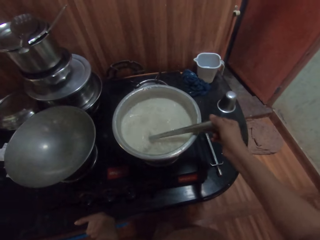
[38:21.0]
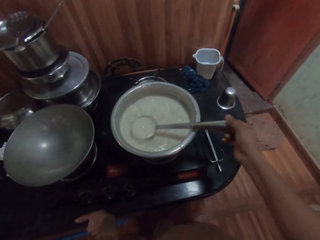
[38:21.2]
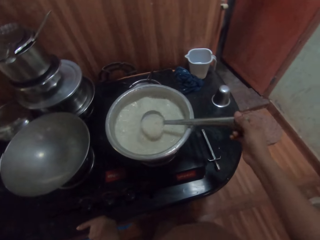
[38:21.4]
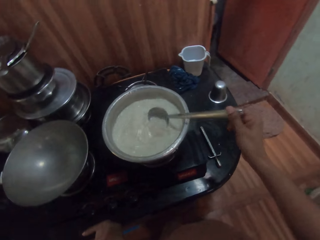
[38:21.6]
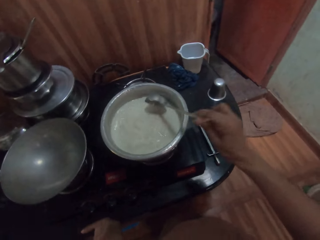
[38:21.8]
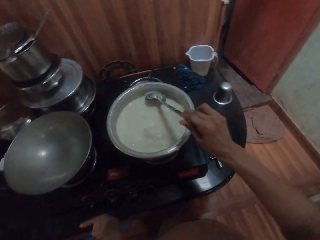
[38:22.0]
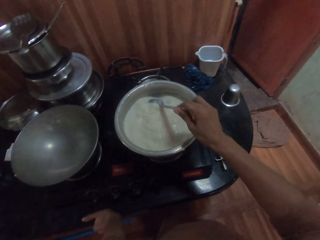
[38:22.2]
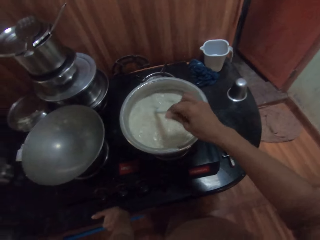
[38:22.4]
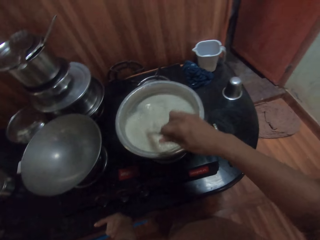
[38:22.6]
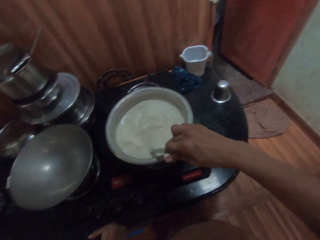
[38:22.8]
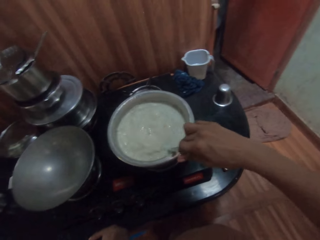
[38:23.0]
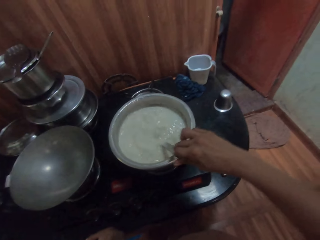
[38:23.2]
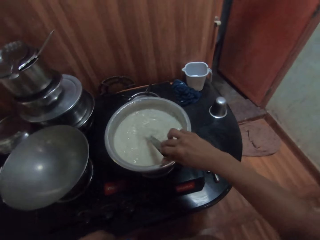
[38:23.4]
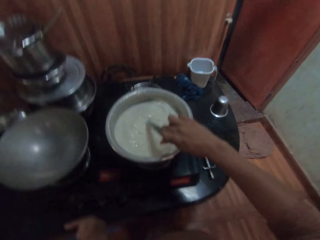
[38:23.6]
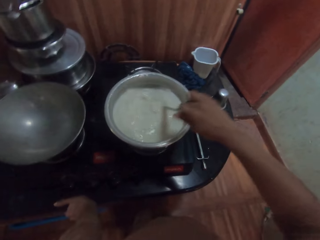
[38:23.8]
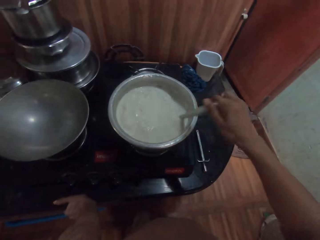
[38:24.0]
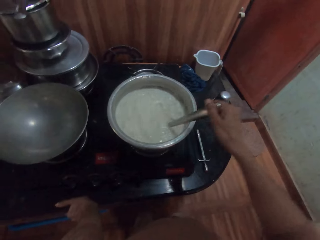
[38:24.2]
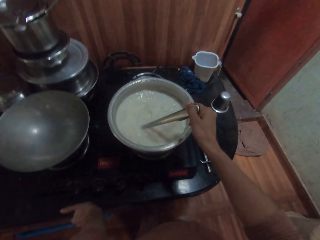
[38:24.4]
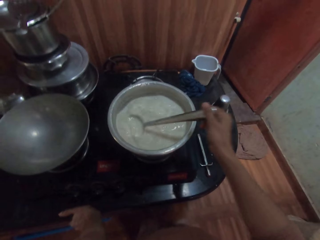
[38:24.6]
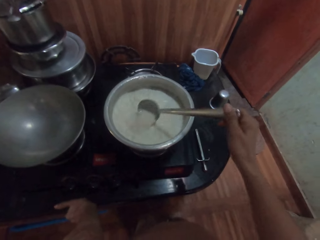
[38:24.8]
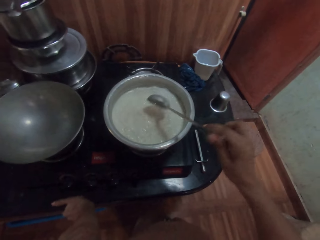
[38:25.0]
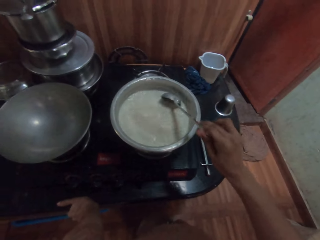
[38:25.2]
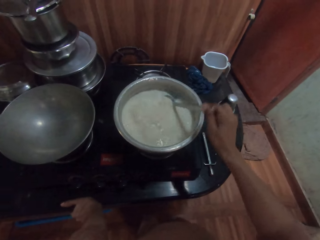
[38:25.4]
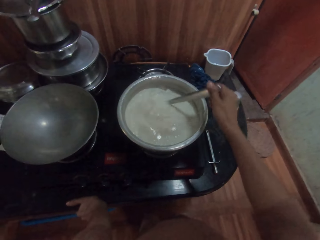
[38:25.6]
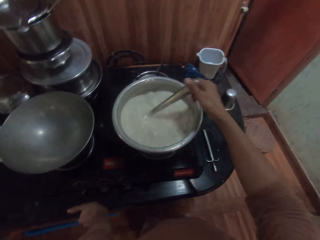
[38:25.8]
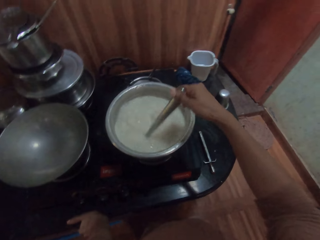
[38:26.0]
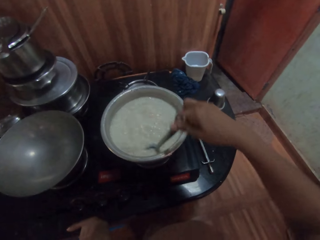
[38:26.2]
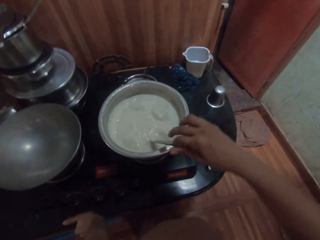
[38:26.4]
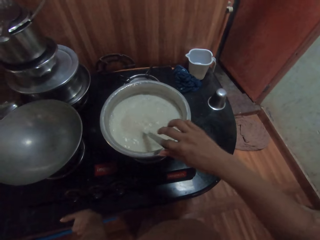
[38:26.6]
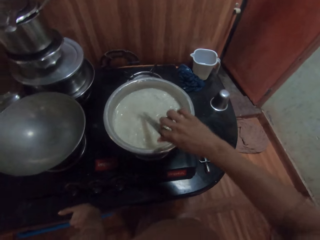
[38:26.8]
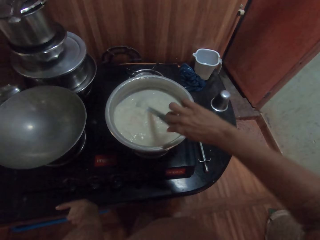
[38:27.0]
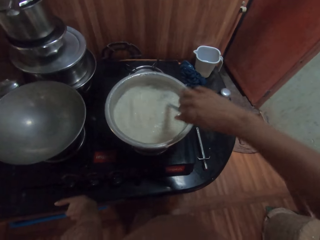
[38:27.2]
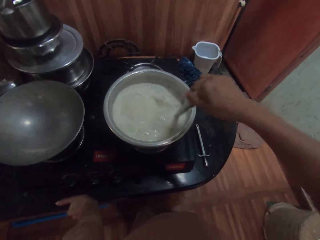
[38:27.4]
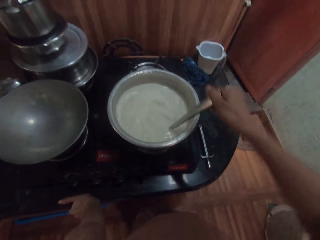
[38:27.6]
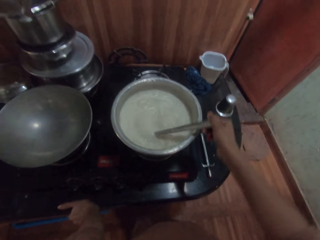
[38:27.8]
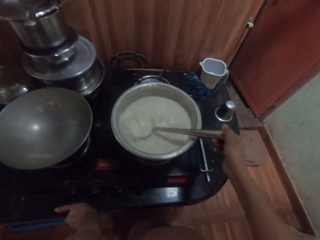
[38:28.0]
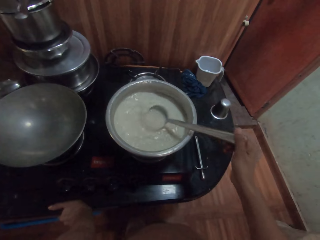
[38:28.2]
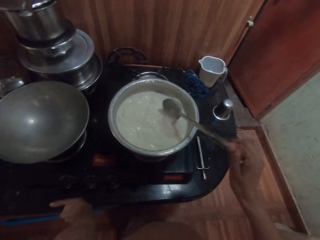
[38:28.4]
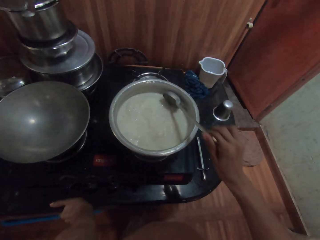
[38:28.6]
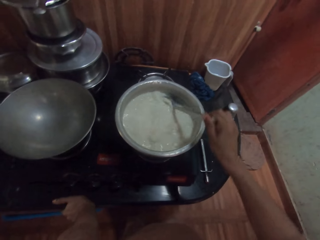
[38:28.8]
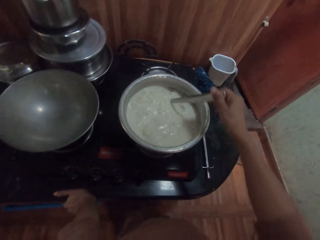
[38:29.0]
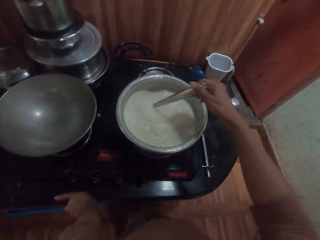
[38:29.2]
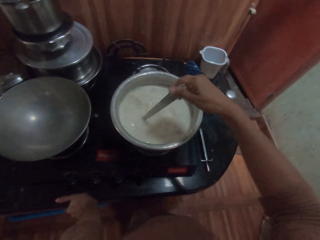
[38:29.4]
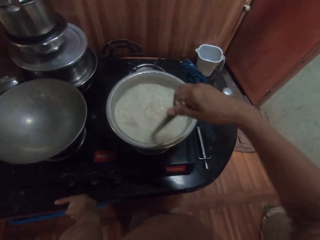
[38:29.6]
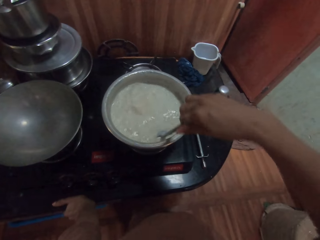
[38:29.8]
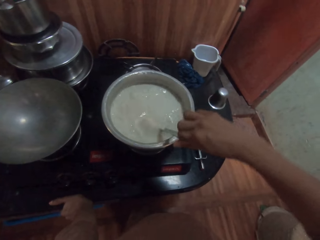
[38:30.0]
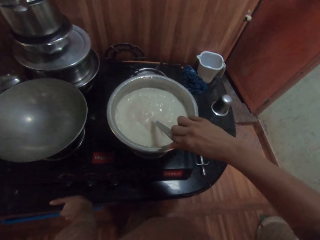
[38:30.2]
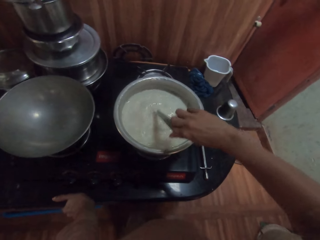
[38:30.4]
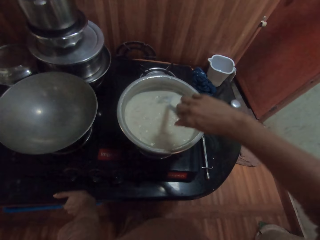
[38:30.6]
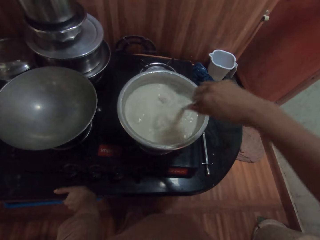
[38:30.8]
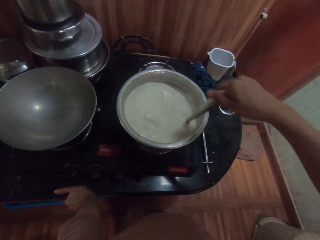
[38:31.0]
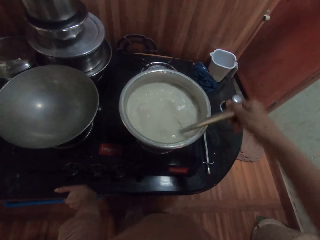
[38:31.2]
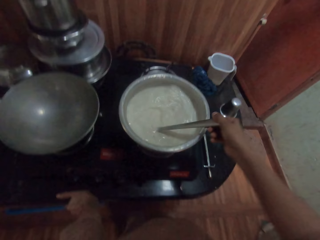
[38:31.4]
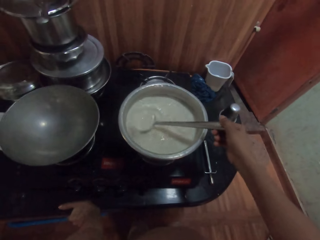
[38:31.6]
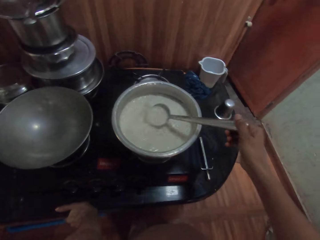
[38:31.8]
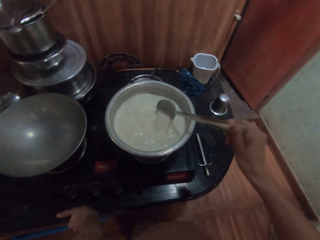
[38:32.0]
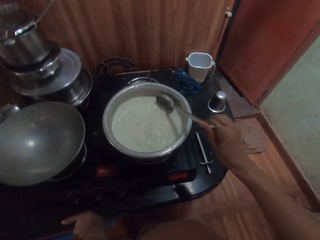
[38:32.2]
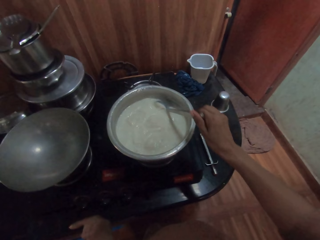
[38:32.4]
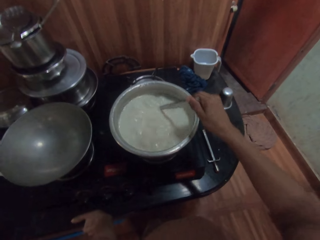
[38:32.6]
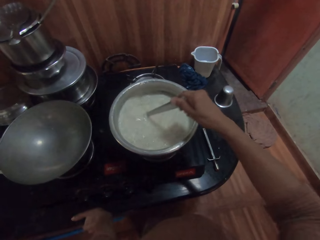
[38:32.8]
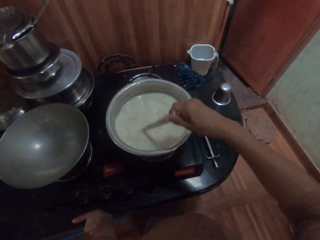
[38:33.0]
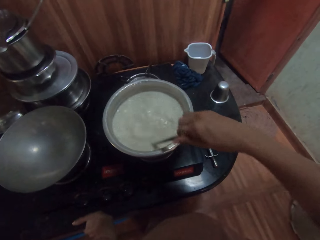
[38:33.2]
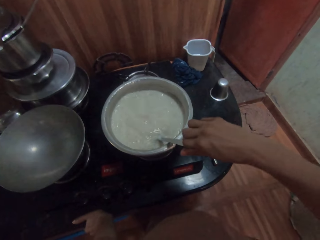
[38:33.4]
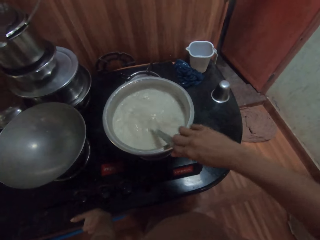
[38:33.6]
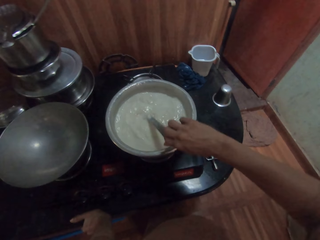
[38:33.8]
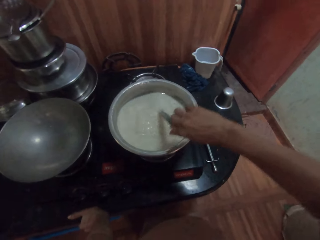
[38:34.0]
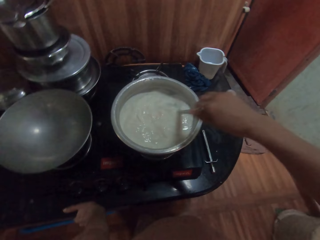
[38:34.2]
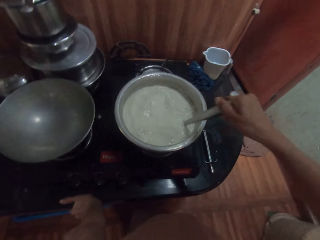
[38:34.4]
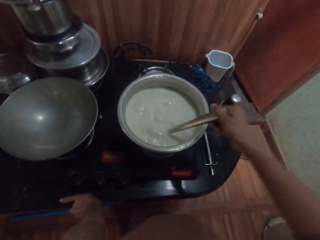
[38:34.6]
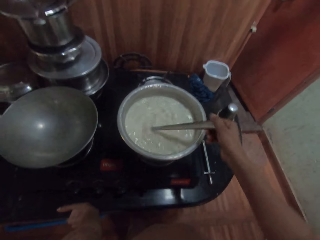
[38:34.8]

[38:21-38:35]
The camera wearer holds the spoon. They mix the food with the spoon. They hold the spoon. They mix the food with the spoon. They hold the spoon. They mix the food with the spoon. They hold the spoon. They mix the food with the spoon.

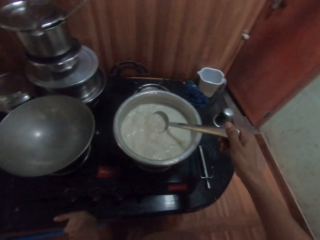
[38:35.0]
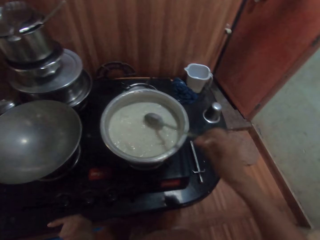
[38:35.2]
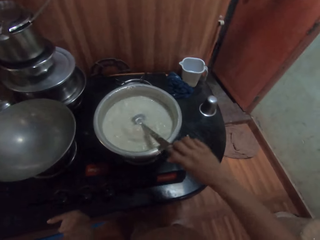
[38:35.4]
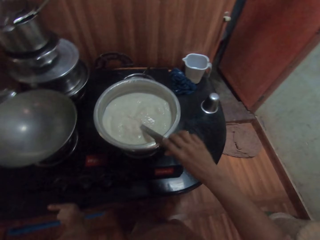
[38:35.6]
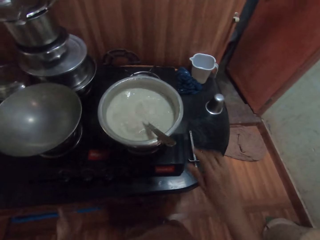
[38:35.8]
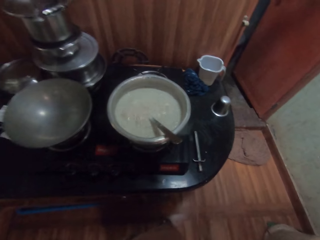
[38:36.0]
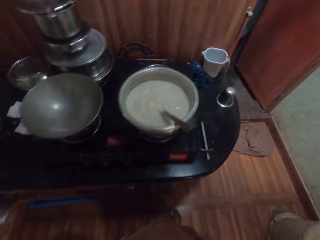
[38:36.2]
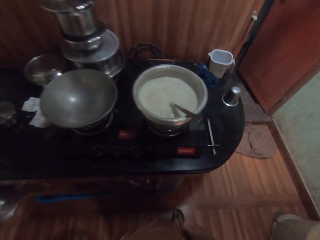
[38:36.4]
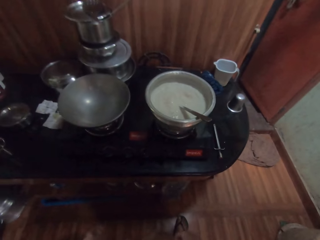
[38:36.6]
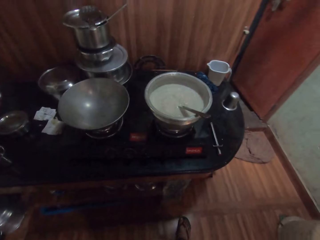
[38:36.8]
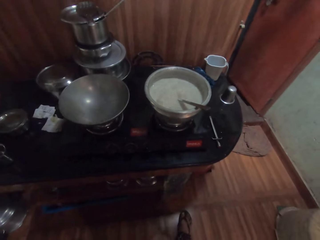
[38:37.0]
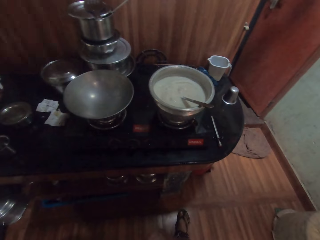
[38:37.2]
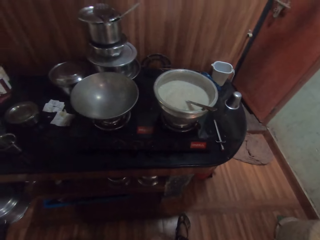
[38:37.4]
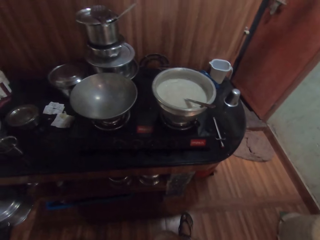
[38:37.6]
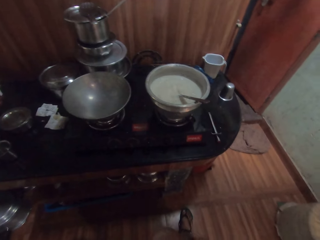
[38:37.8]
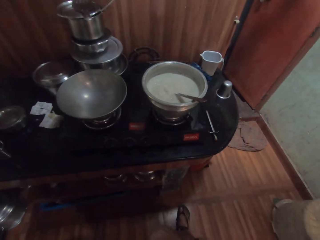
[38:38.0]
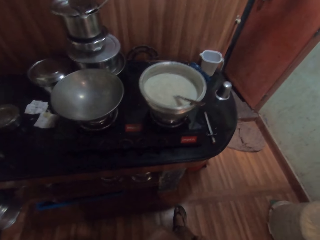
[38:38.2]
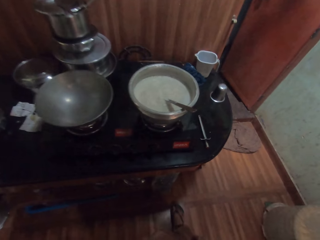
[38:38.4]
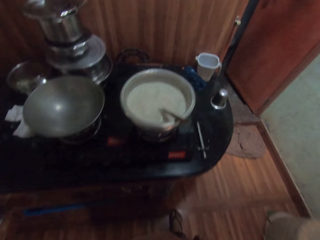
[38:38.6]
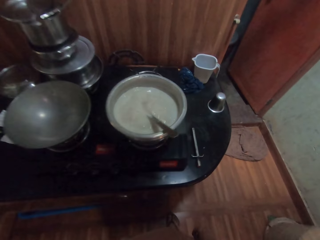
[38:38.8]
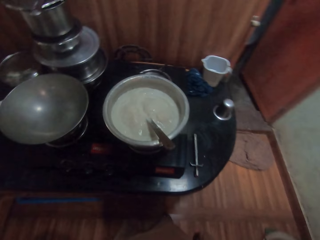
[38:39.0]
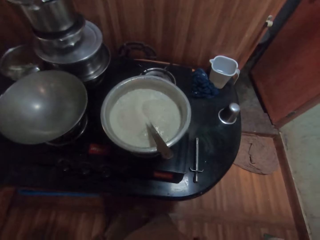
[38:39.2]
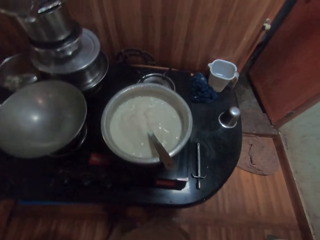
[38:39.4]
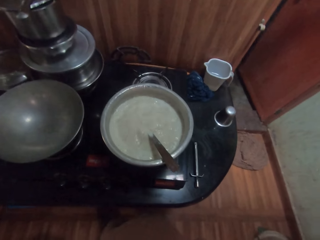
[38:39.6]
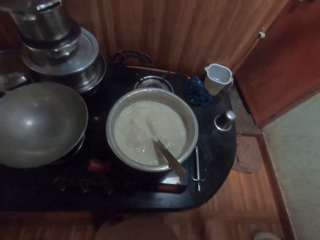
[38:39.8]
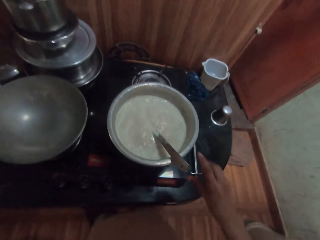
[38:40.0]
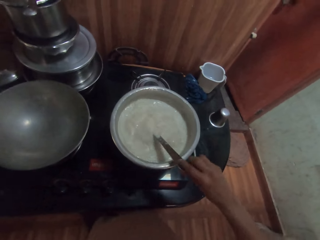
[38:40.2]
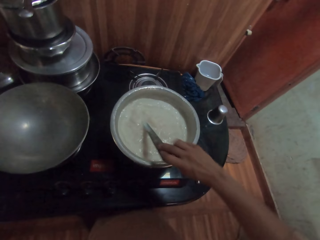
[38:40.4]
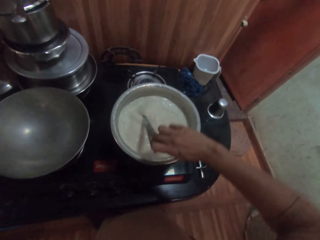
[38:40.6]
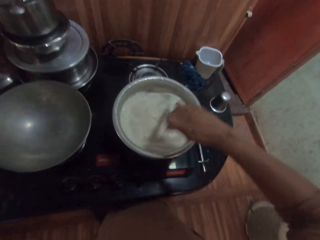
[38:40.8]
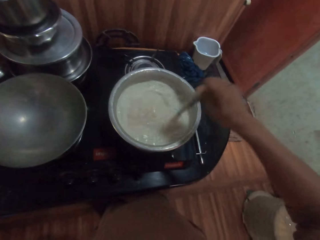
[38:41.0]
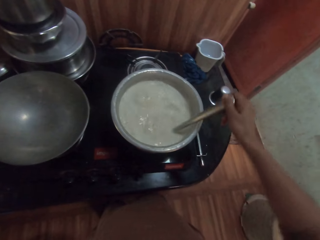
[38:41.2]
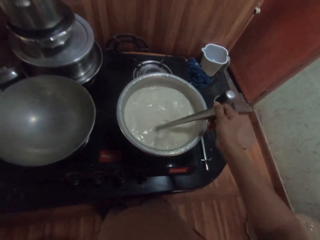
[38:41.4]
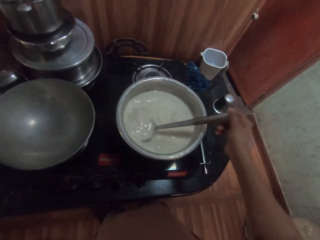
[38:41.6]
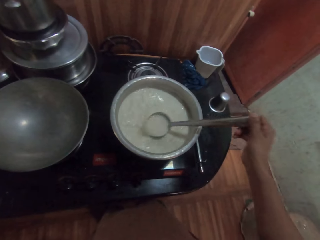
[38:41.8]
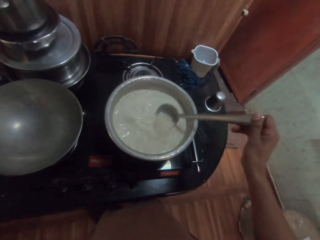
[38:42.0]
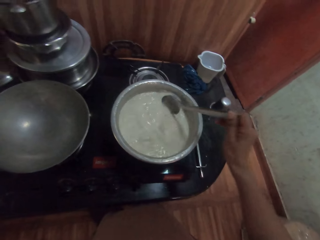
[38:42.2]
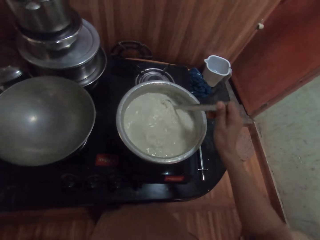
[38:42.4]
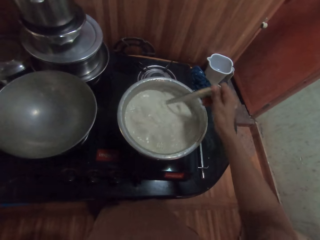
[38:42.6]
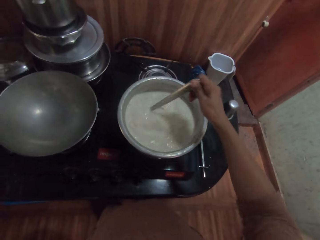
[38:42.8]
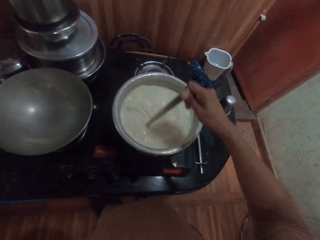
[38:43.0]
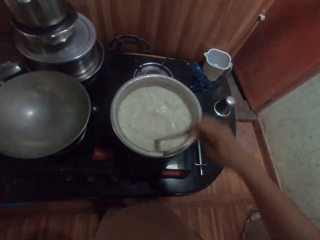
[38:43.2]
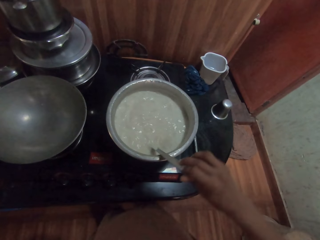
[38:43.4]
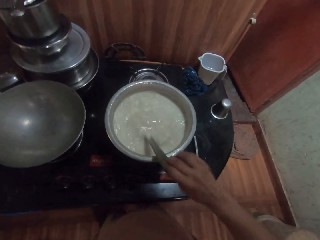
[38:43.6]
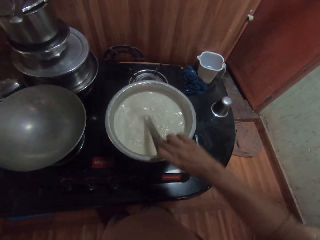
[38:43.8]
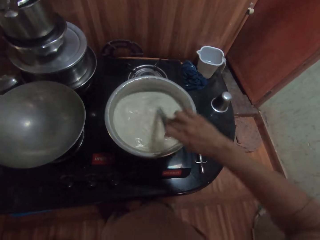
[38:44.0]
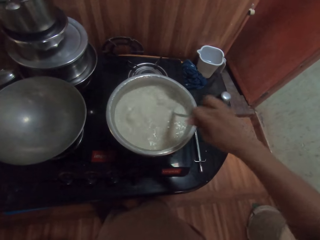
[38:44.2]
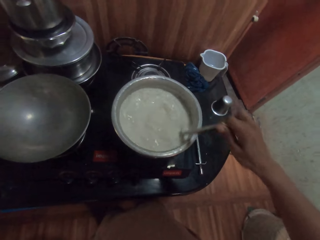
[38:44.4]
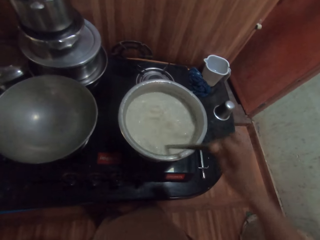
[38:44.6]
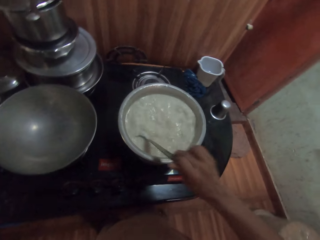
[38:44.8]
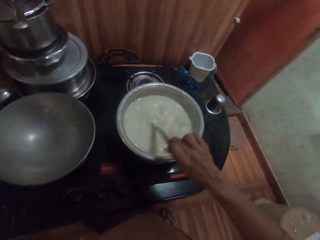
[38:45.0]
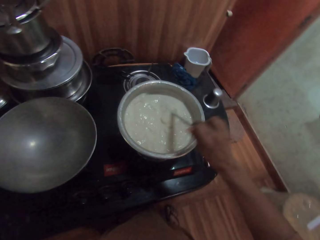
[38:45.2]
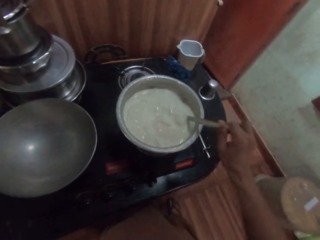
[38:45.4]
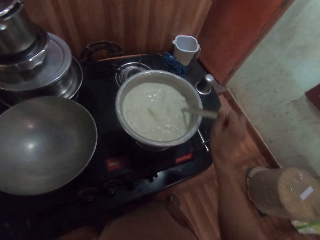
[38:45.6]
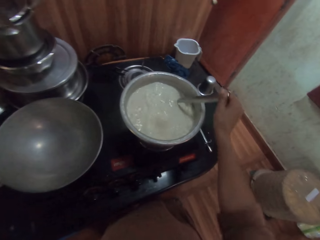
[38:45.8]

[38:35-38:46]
The camera wearer places the spoon in her right hand in the pot on the gas cooker. She moves from the cooking area. She stirs the cow milk or food in the pot on the gas cooker with the spoon in her right hand. She holds the spoon. She holds the spoon again. She mixes the food with the spoon.
